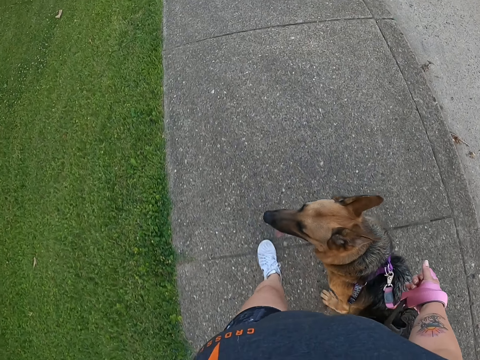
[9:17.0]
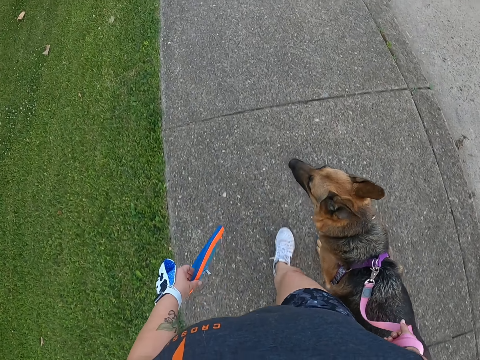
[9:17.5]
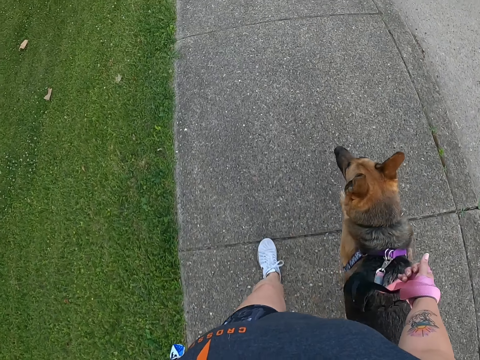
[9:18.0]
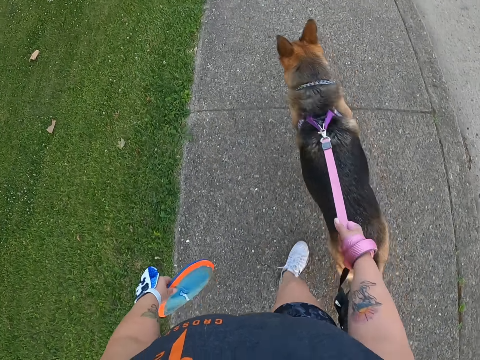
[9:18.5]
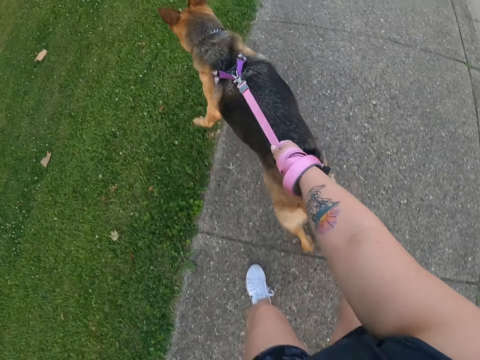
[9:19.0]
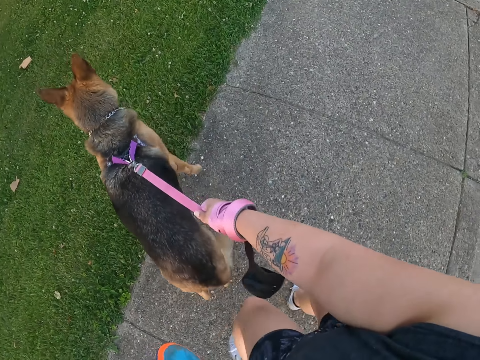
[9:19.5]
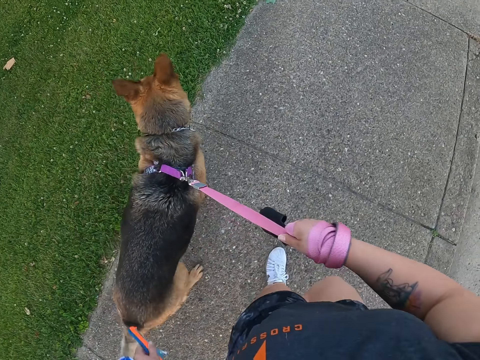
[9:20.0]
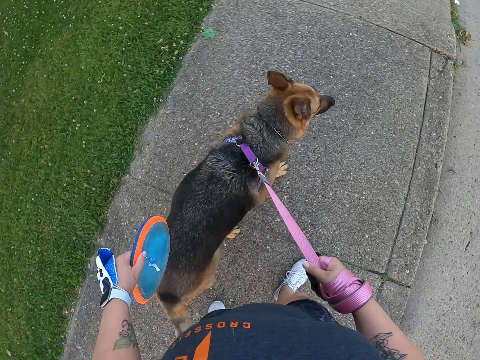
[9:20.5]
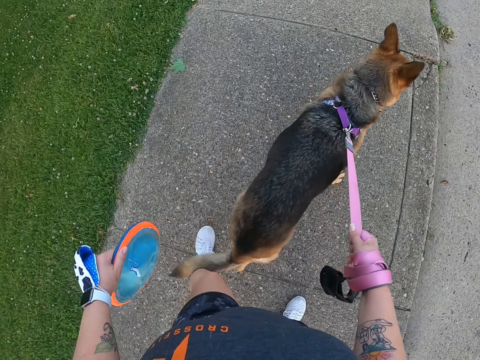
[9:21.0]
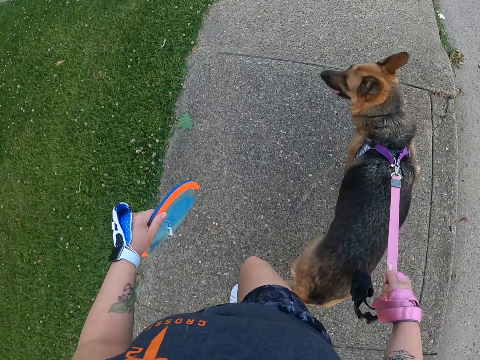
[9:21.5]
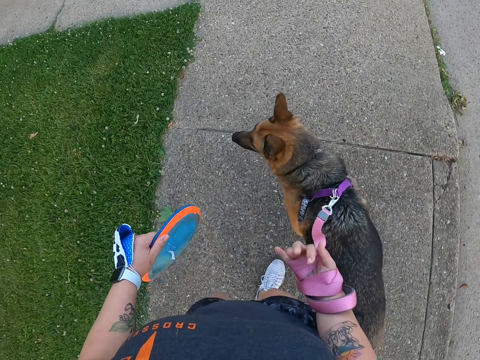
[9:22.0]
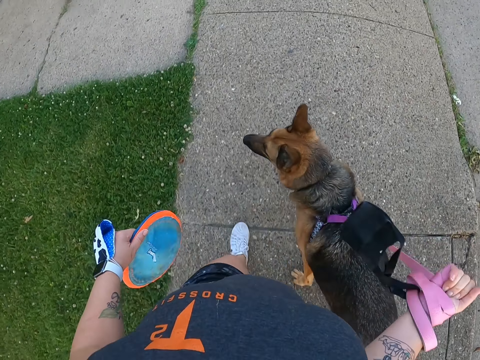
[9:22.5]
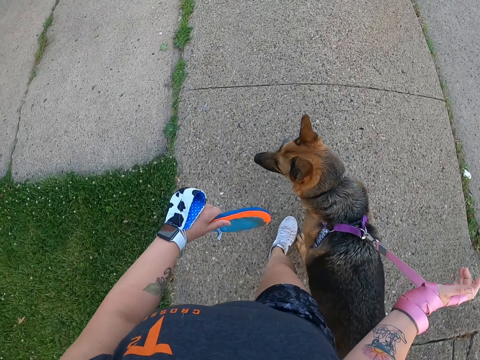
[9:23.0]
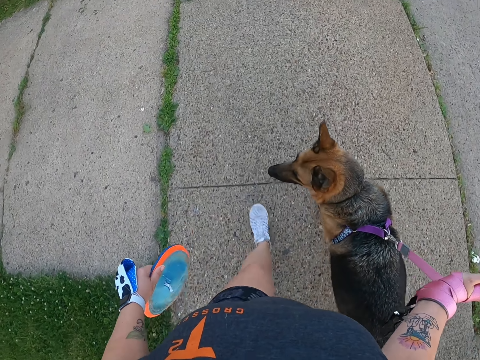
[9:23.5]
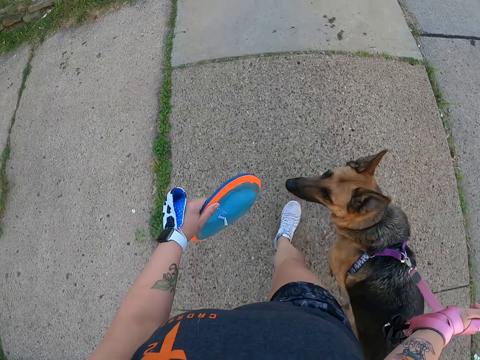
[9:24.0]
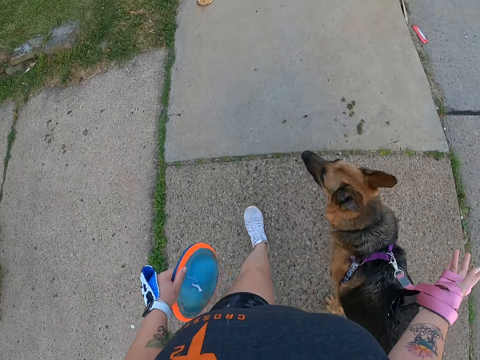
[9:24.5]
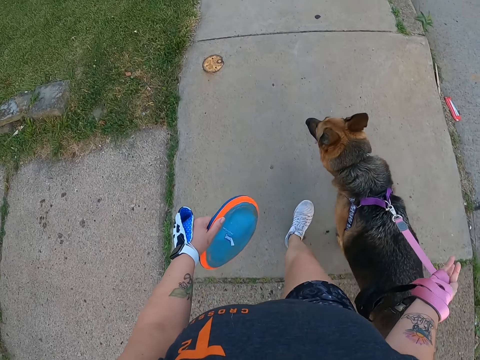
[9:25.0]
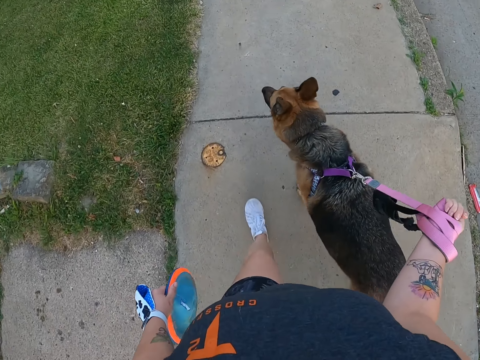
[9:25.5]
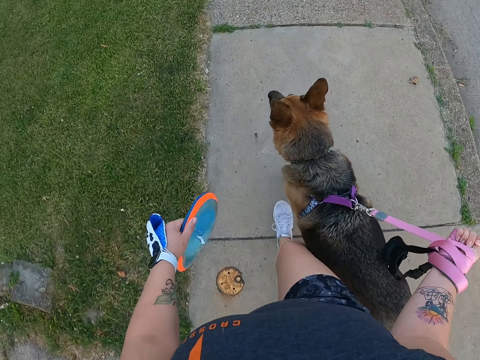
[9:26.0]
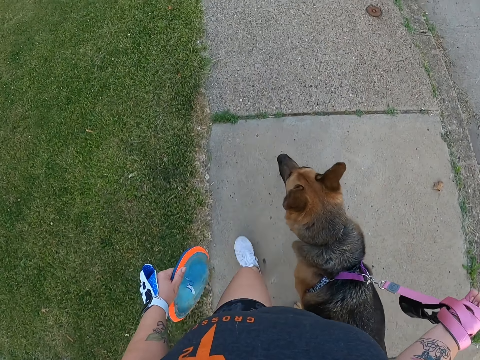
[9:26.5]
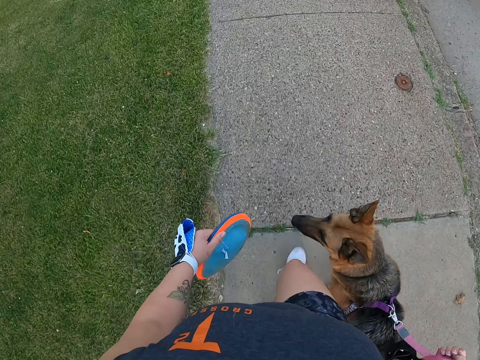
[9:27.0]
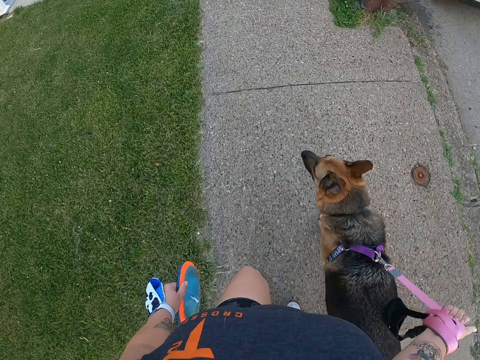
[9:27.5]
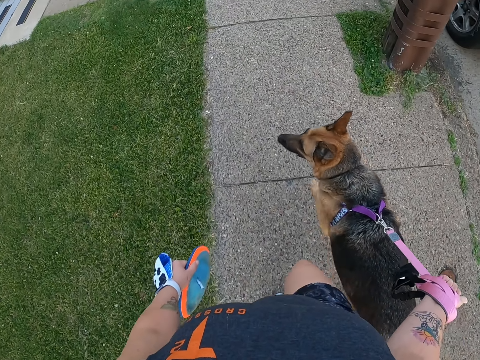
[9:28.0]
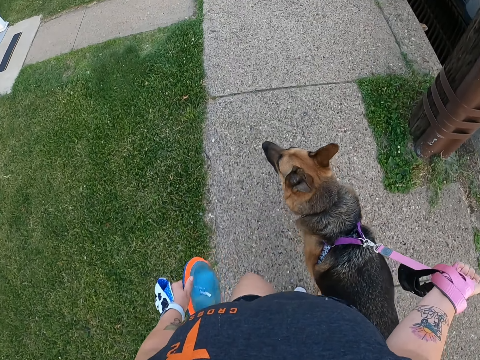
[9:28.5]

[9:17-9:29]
The camera wearer pulls the dog. They fold the dog's leash. They walk on the sidewalk.

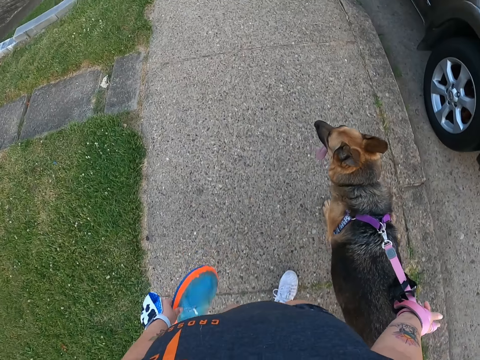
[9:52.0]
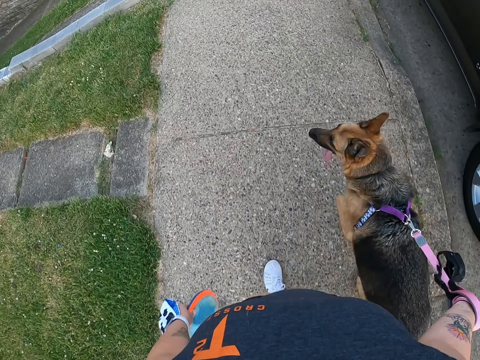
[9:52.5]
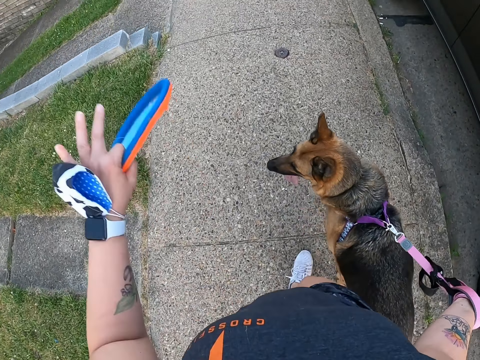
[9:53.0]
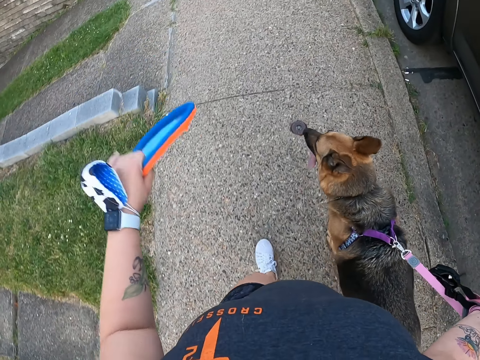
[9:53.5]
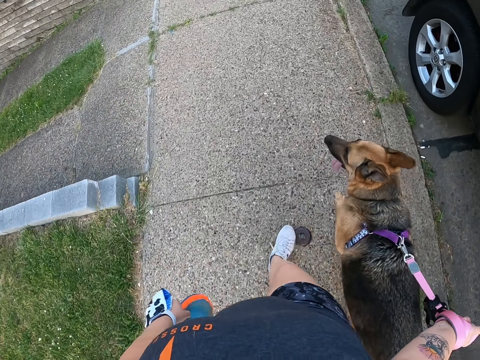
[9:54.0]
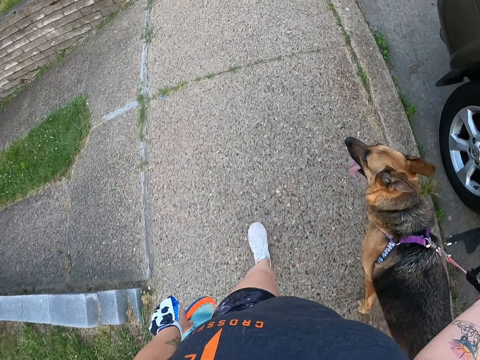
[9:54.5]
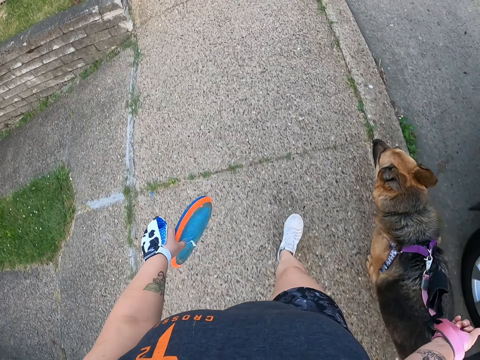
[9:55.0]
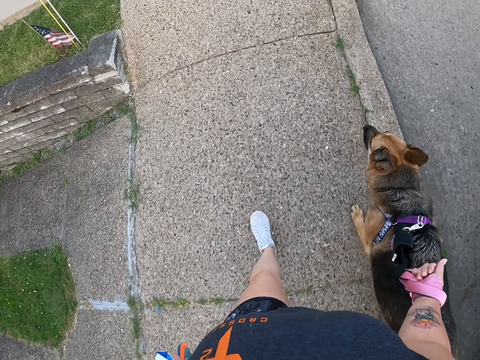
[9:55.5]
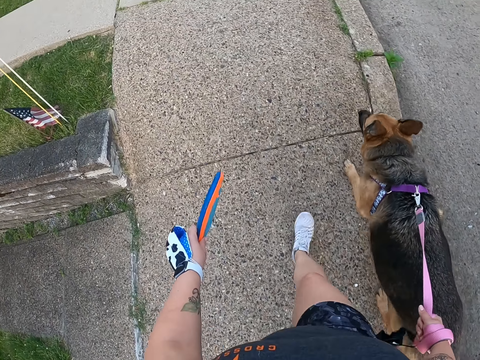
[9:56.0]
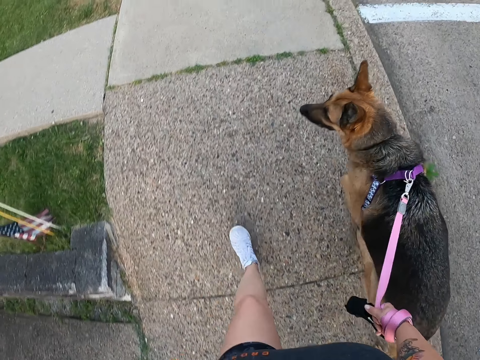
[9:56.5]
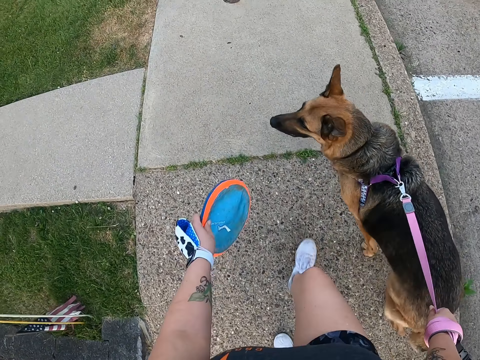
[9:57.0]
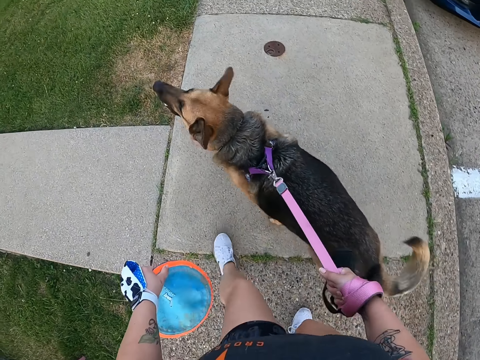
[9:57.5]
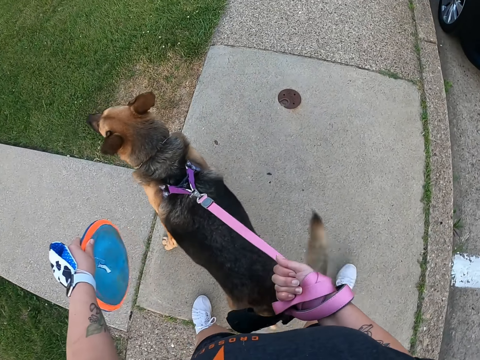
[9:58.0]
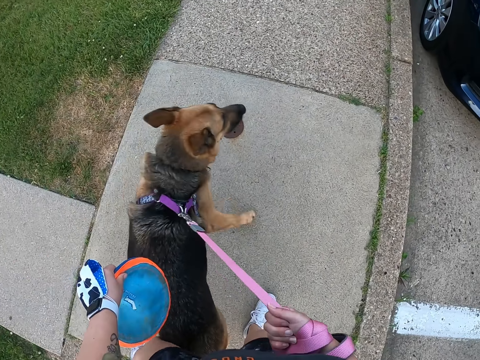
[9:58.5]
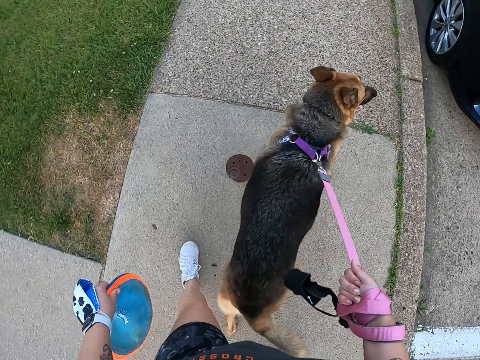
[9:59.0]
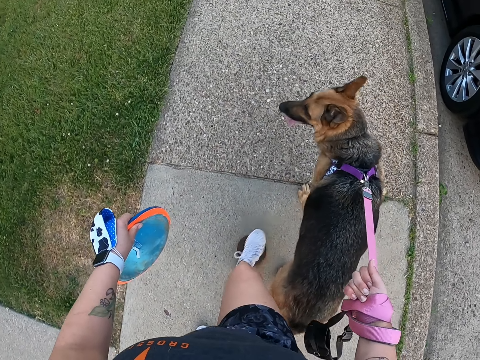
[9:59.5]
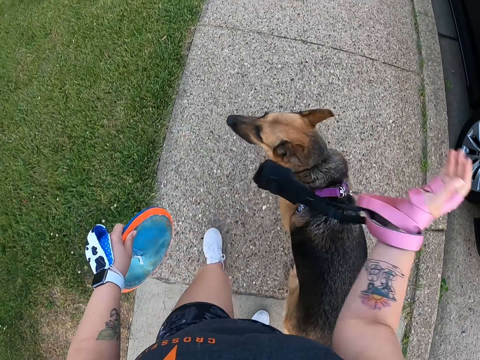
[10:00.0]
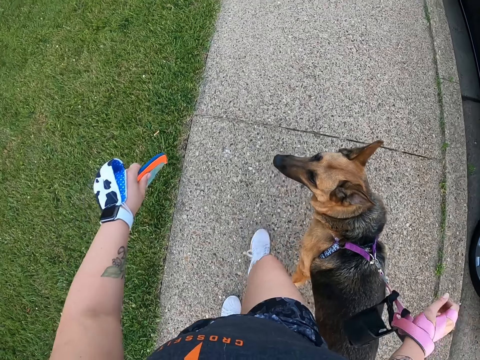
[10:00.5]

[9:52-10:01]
The camera wearer lifts the hand. She waves her hand. She walks on the sidewalk. She folds the dog leash.

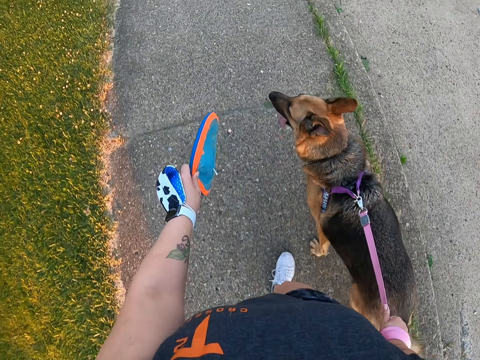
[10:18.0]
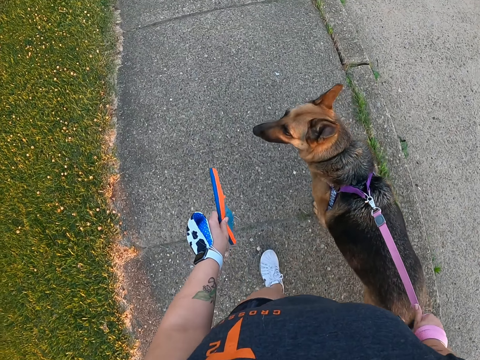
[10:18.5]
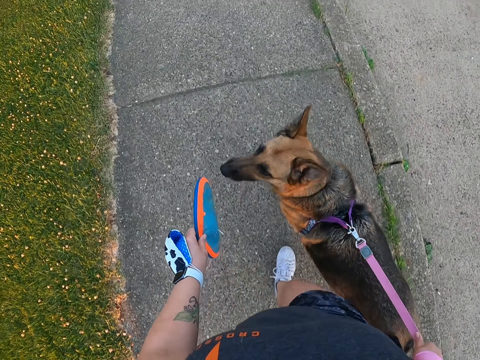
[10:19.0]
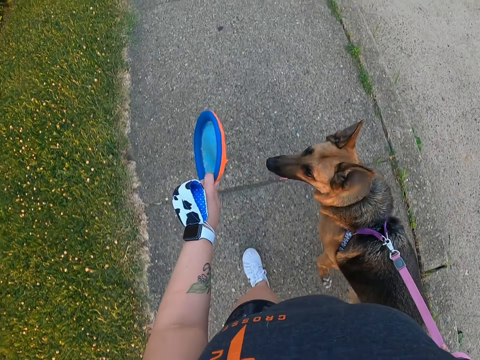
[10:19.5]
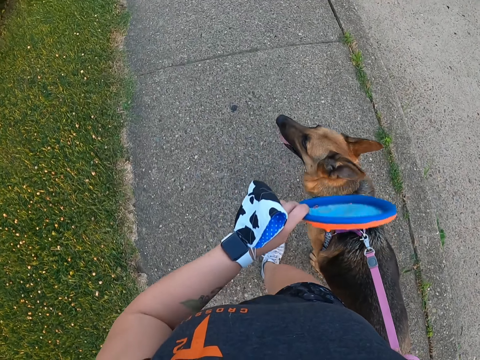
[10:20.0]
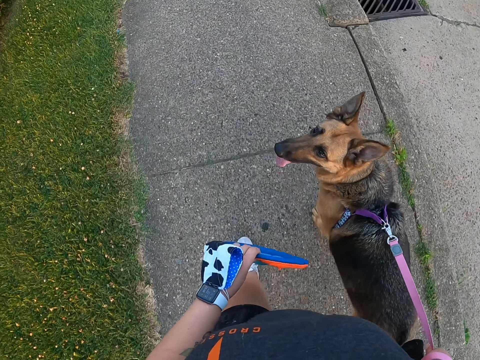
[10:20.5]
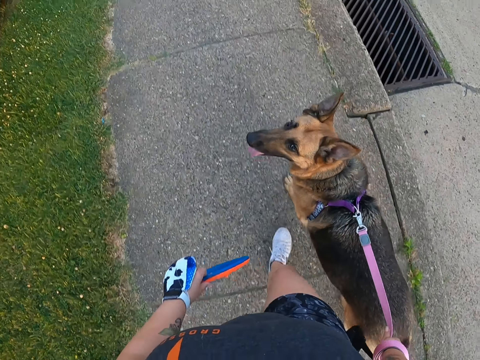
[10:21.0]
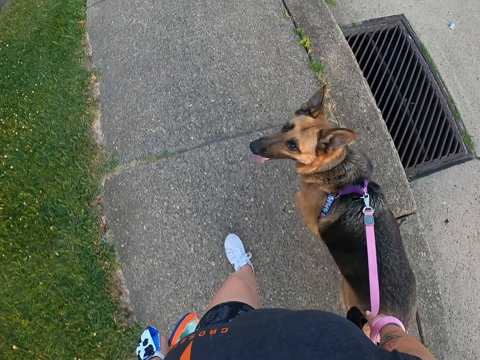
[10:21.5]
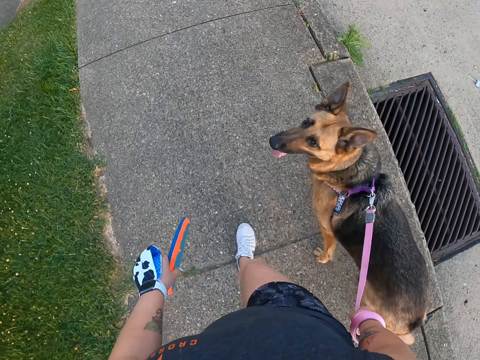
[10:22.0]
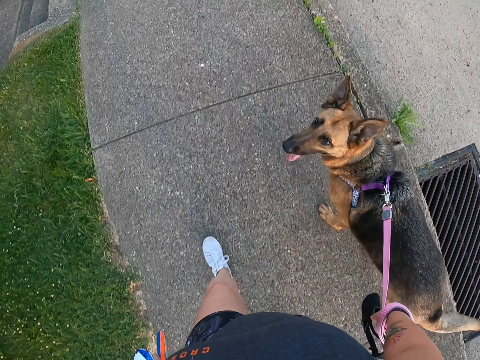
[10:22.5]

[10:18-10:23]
The camera wearer moves the flying disc. She moves her hand. She walks on the sidewalk.
